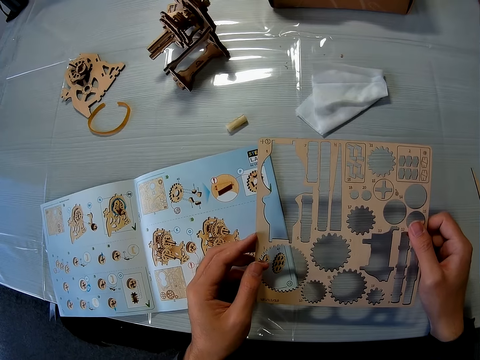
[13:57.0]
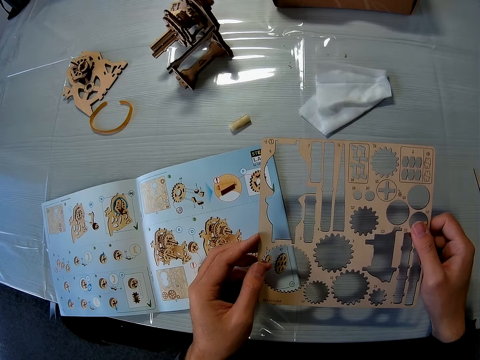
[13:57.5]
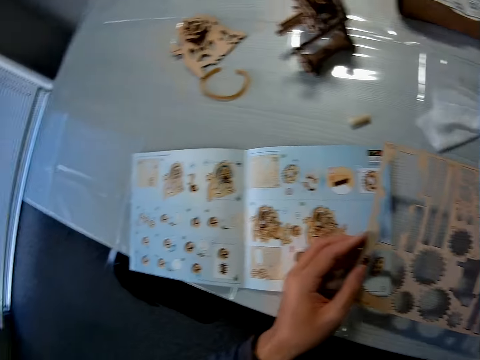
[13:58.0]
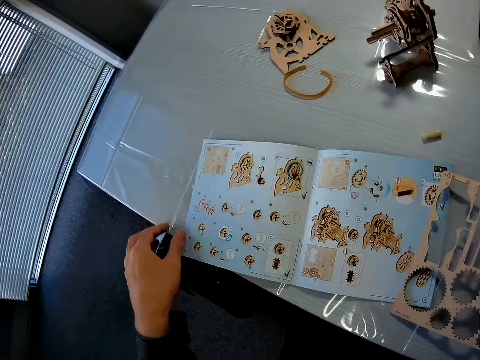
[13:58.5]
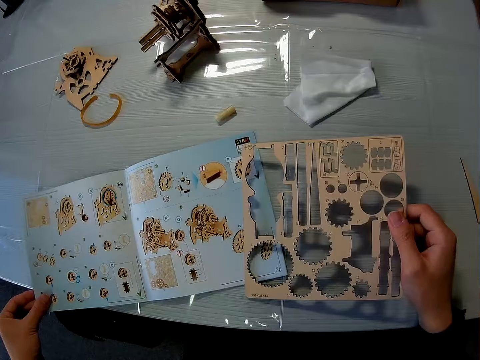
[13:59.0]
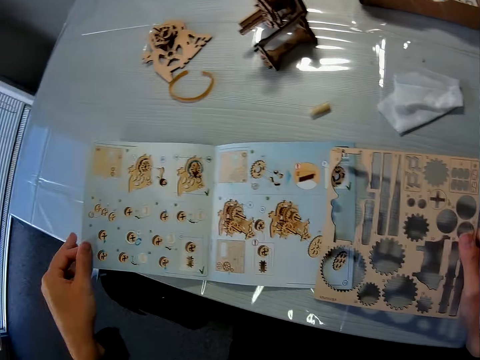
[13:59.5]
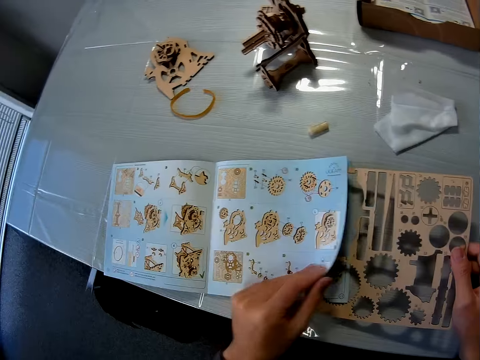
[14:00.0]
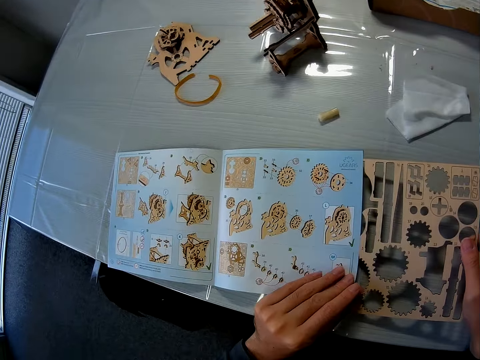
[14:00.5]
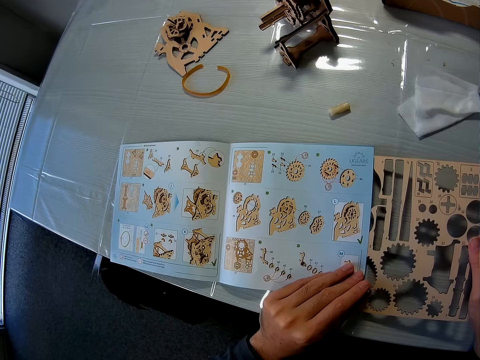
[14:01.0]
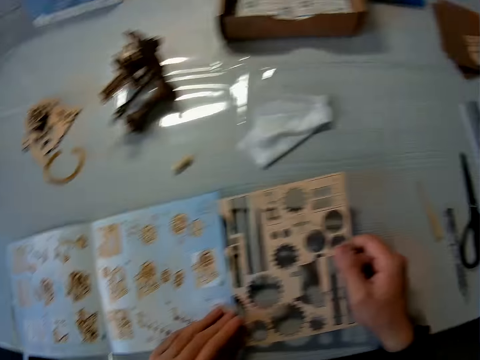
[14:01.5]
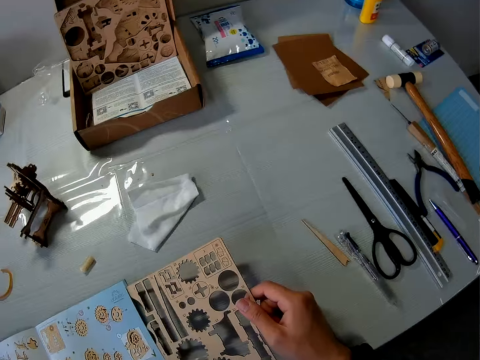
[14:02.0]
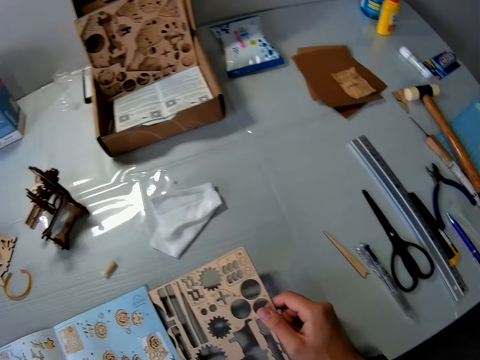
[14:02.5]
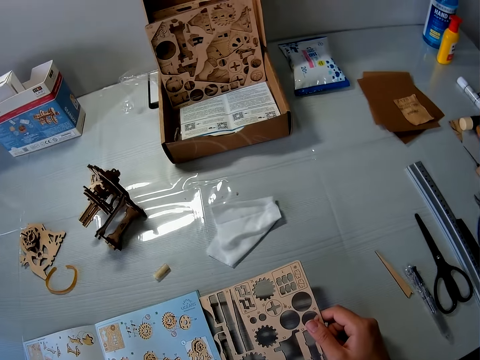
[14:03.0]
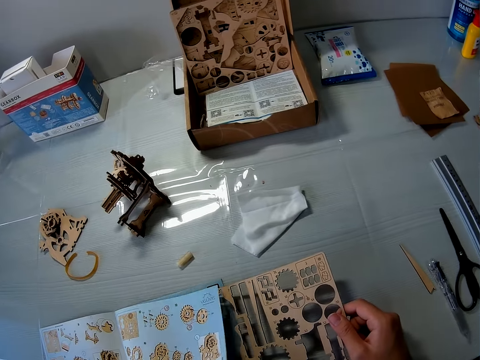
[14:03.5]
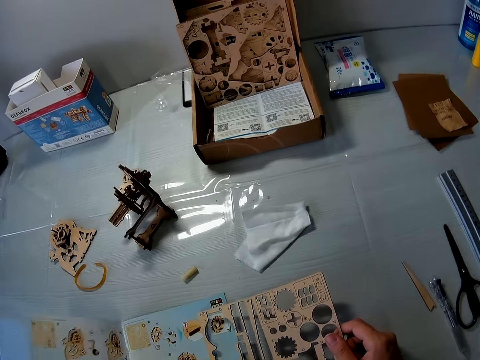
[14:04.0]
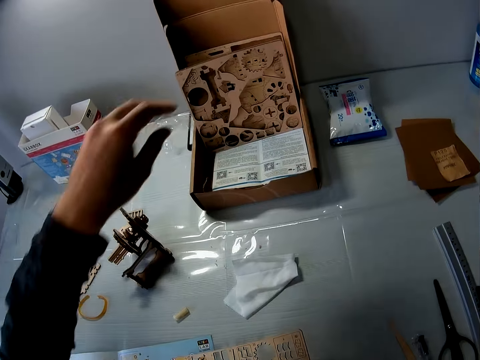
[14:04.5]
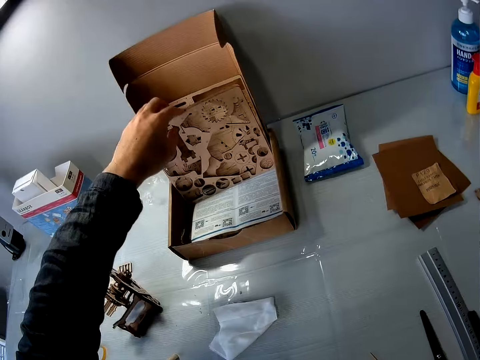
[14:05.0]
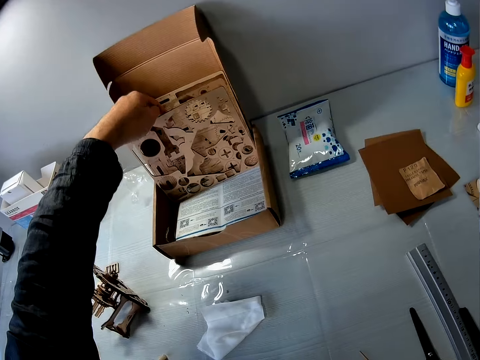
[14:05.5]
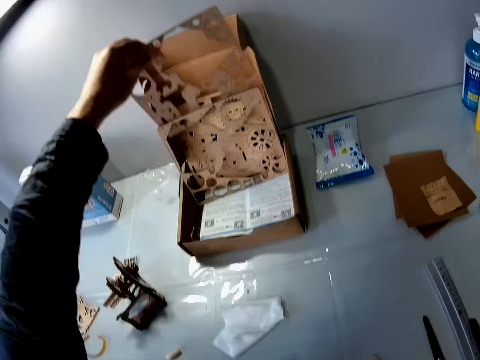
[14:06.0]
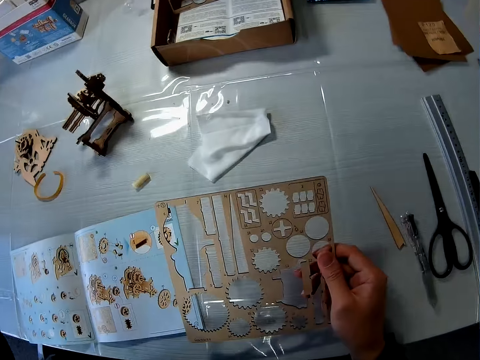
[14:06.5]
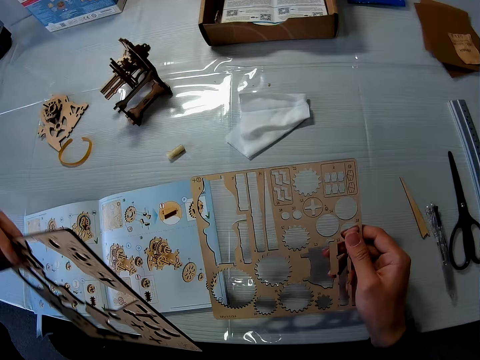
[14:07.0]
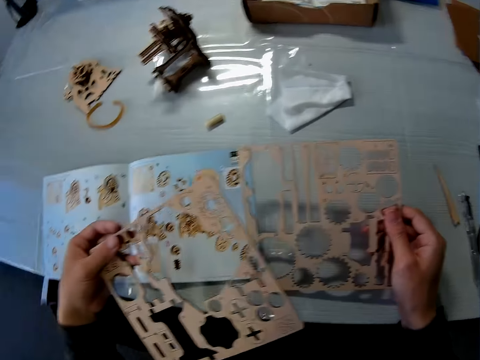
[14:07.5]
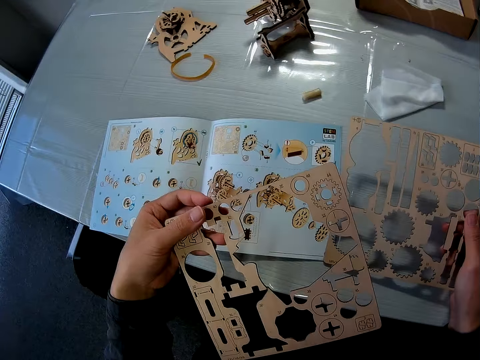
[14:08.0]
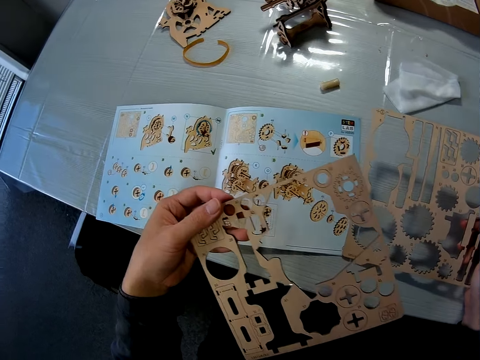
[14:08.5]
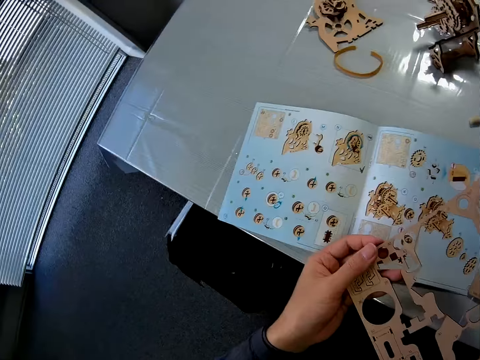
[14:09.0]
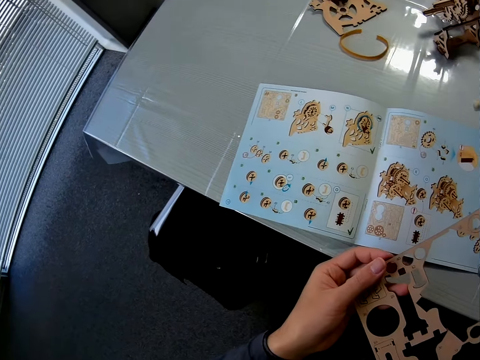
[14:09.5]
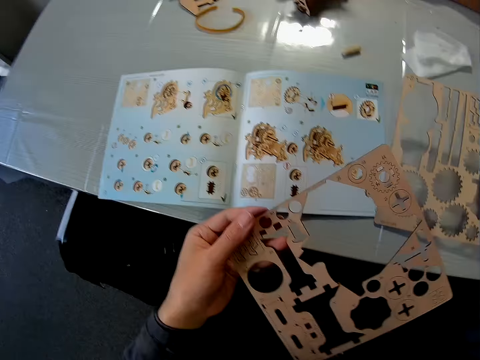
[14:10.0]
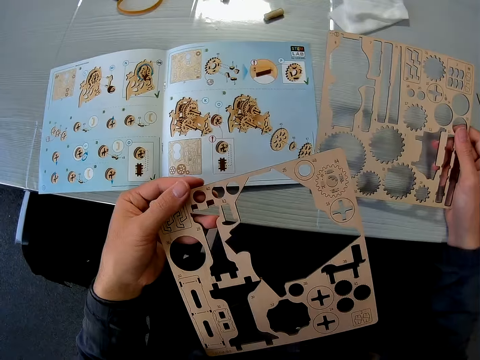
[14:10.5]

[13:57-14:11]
The camera wearer flips through the book with his left hand. He holds the book with his left hand. He opens the book. He picks a puzzle sheet from the box on the table with his left hand.

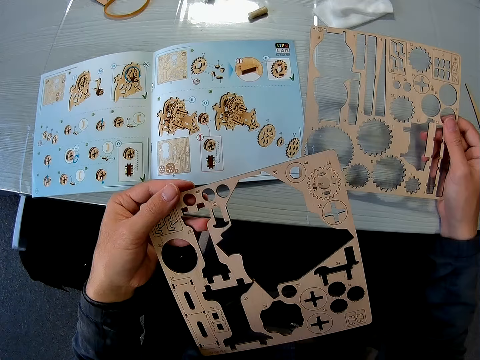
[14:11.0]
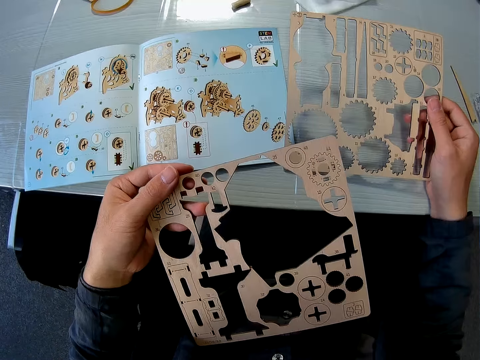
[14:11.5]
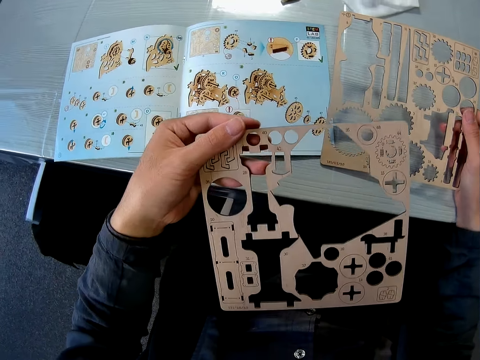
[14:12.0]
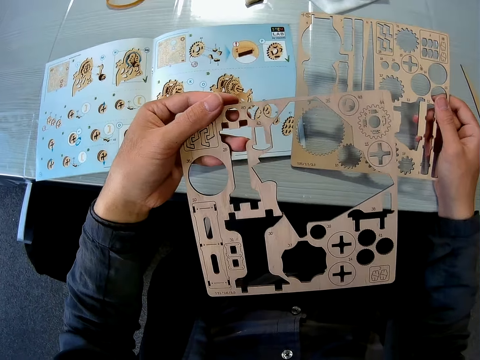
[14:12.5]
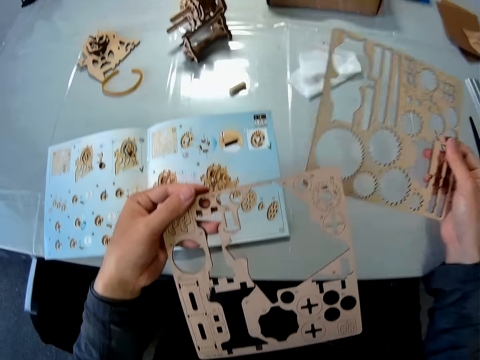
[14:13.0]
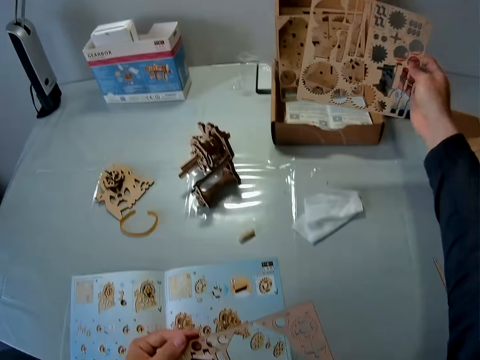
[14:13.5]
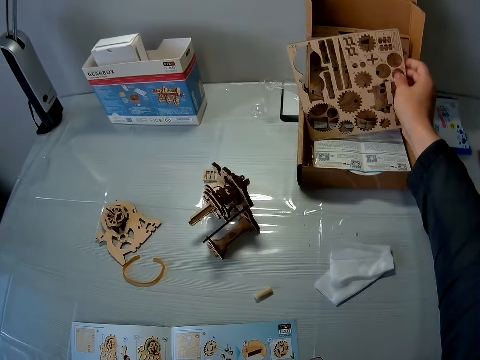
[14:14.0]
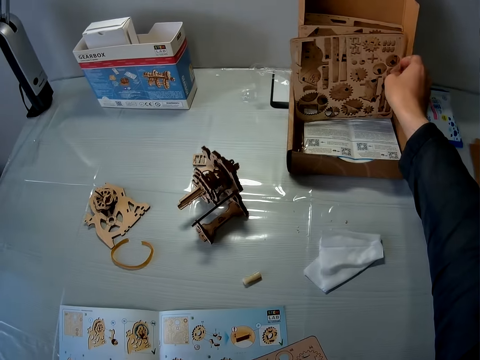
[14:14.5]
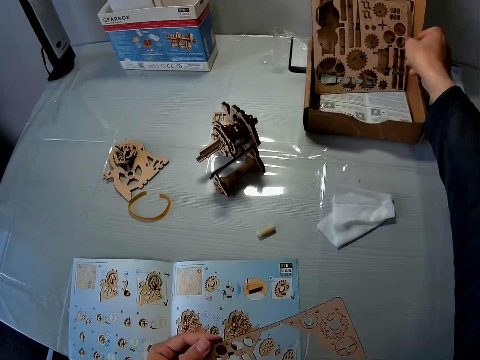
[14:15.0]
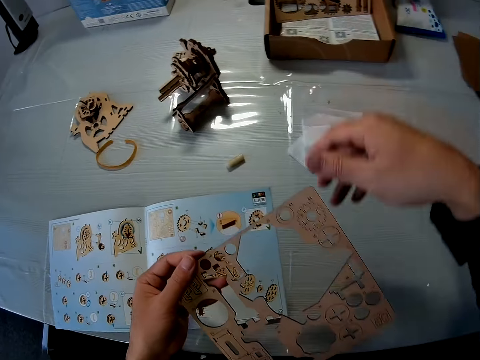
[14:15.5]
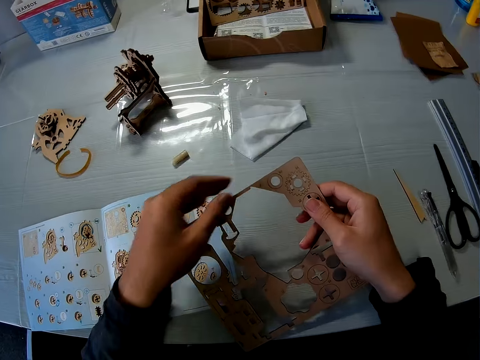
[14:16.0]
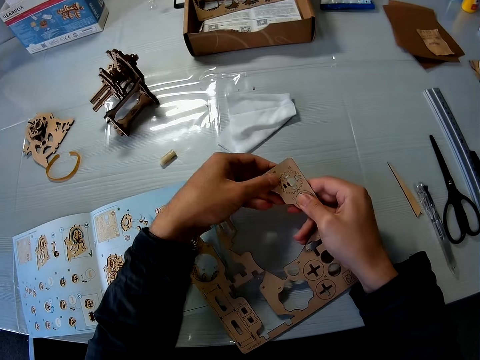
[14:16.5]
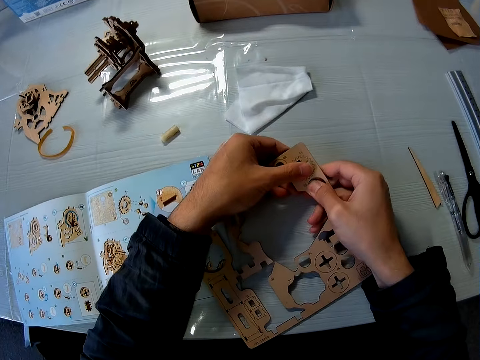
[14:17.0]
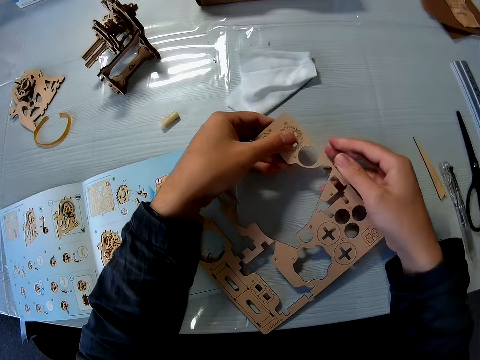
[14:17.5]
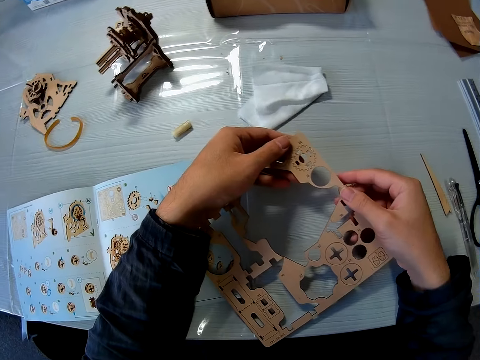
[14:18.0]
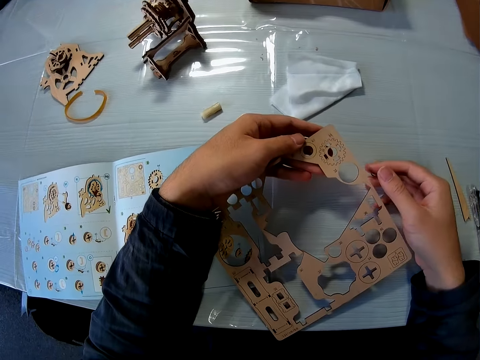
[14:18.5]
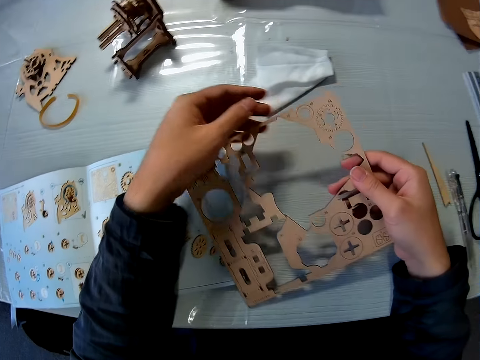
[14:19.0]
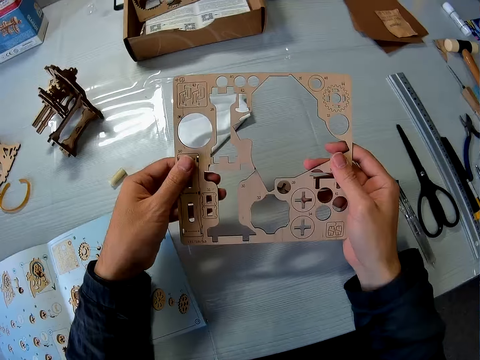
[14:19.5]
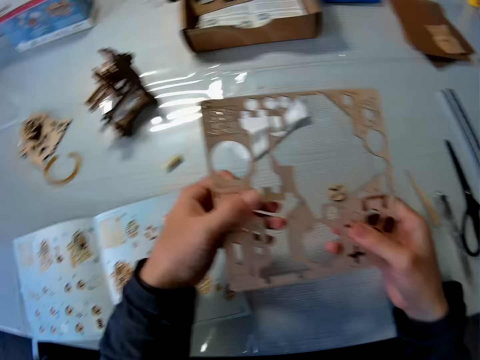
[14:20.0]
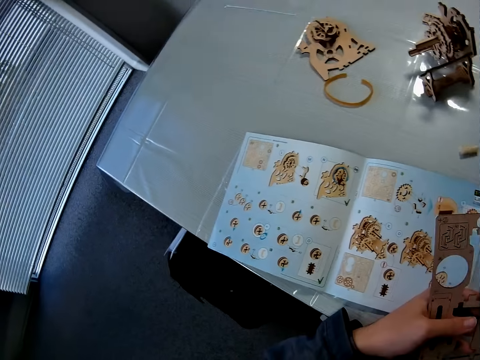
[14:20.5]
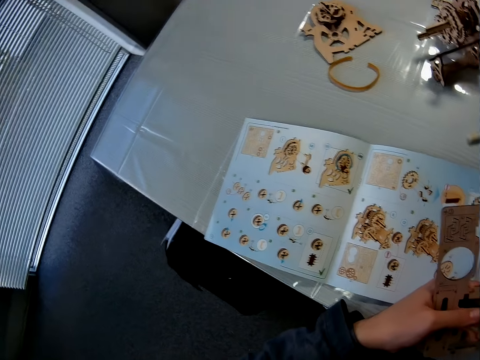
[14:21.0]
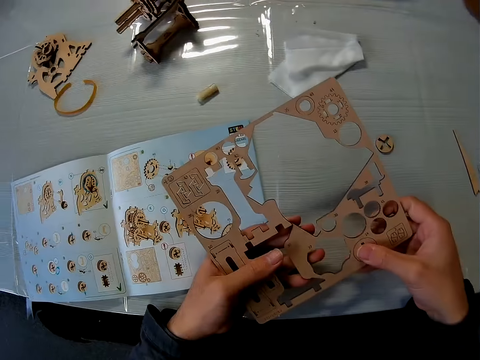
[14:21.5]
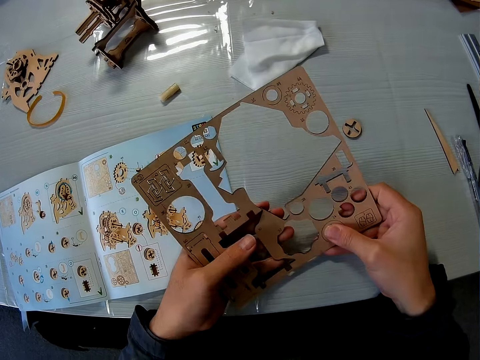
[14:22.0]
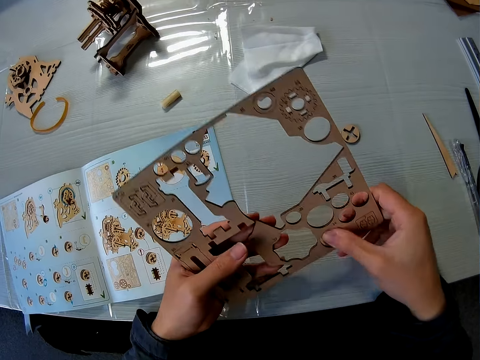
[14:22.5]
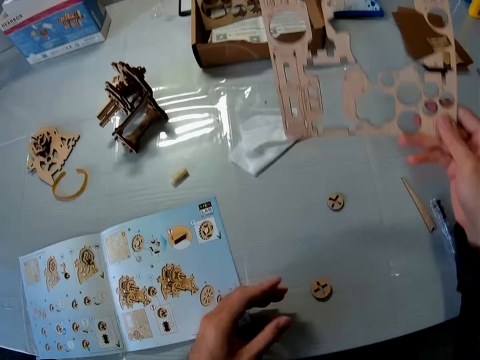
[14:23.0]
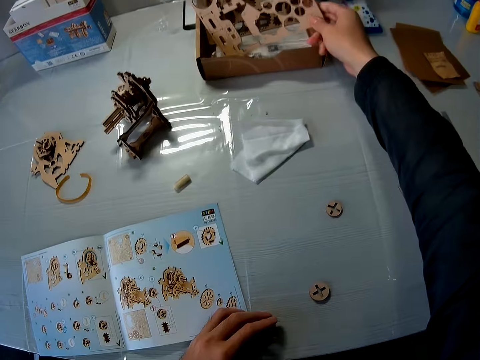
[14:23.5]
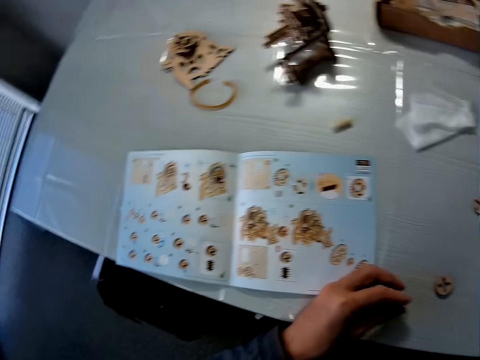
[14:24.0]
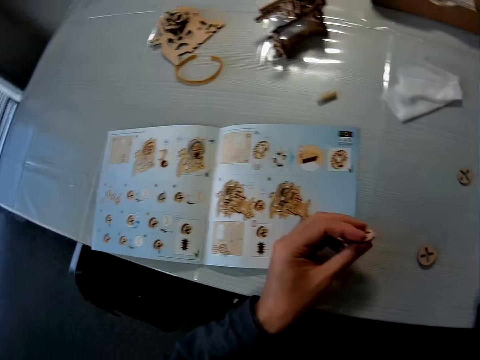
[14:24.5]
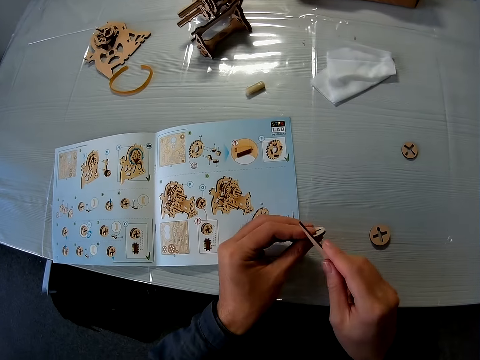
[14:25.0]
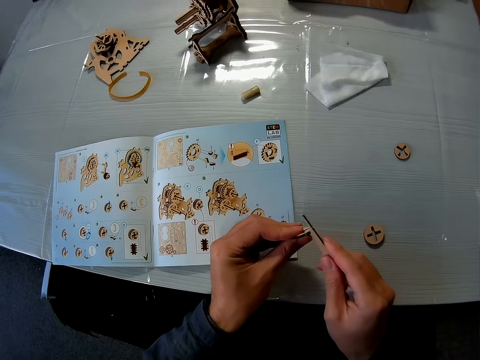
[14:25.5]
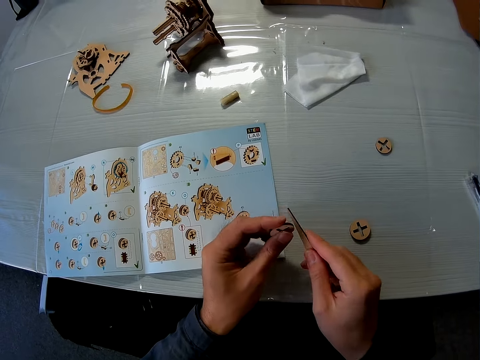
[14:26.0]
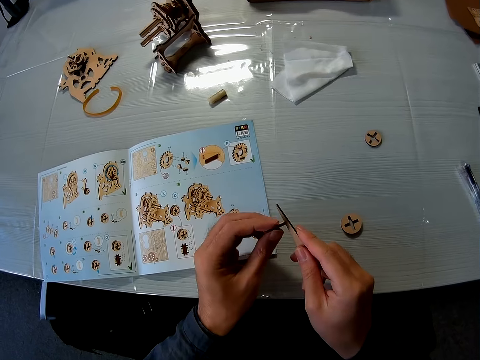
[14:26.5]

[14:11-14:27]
The camera wearer drops the puzzle sheet on his right hand in the box. He removes a puzzle piece from the puzzle sheet. He holds something with two hands. He drops the puzzle sheet on his hand in the box. He picks a puzzle piece with his left hand. He picks a puzzle file with his right hand on the table. He files the puzzle piece.
